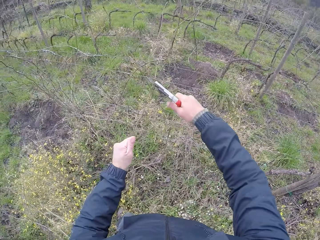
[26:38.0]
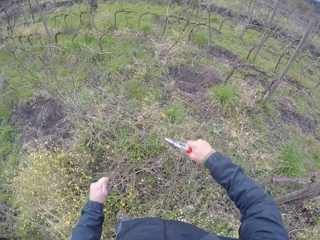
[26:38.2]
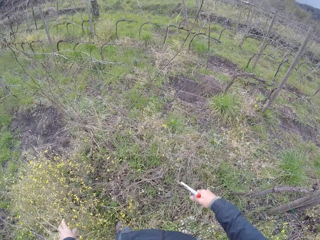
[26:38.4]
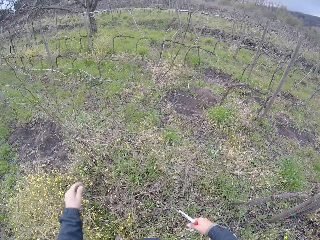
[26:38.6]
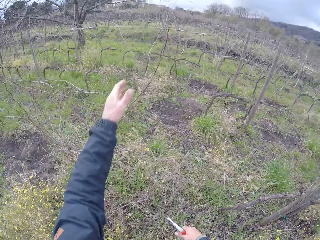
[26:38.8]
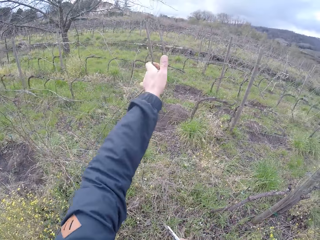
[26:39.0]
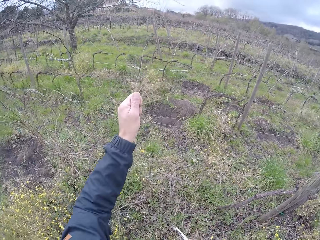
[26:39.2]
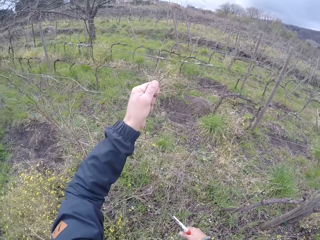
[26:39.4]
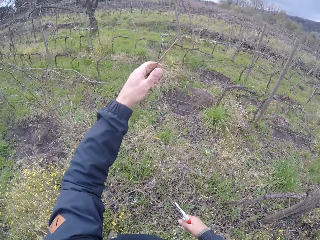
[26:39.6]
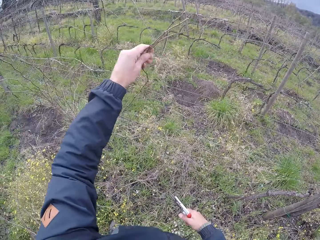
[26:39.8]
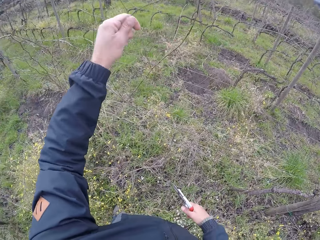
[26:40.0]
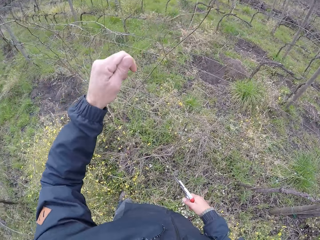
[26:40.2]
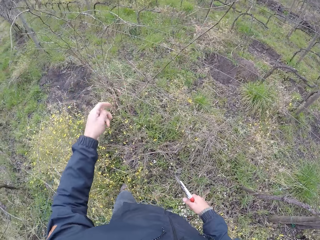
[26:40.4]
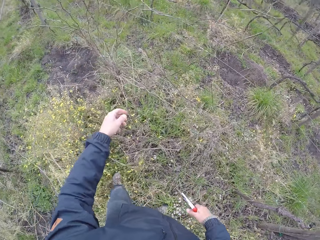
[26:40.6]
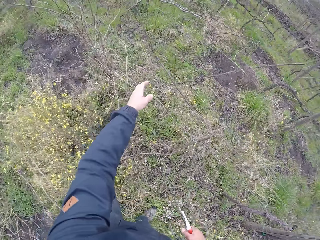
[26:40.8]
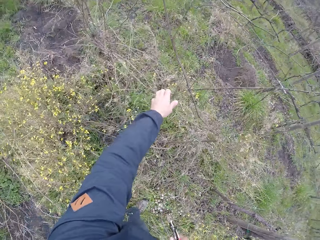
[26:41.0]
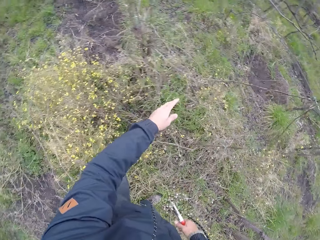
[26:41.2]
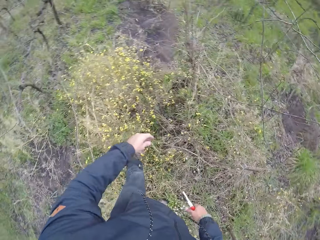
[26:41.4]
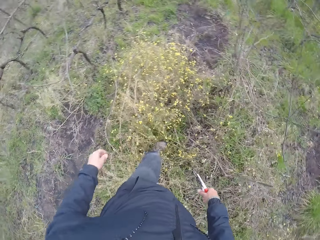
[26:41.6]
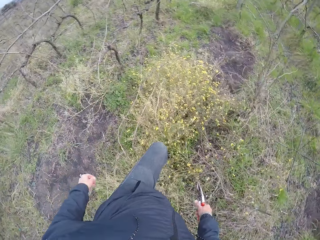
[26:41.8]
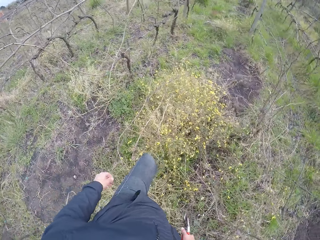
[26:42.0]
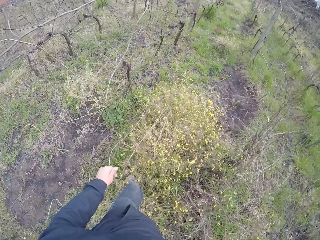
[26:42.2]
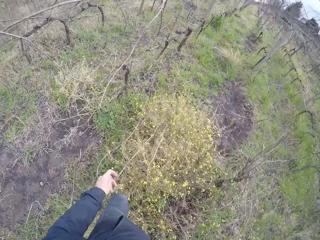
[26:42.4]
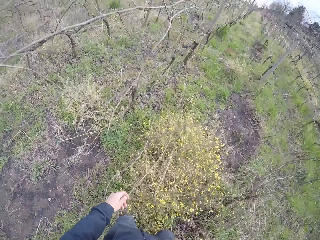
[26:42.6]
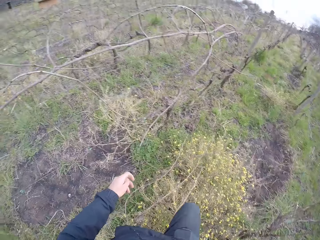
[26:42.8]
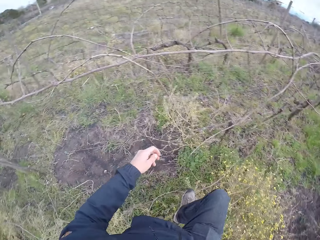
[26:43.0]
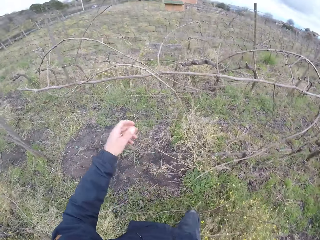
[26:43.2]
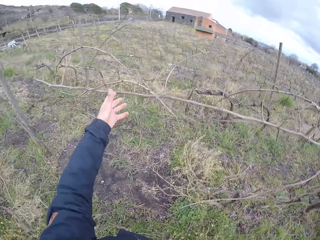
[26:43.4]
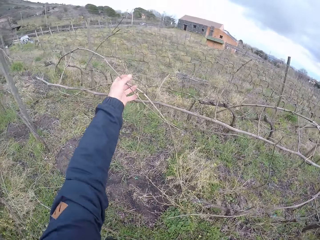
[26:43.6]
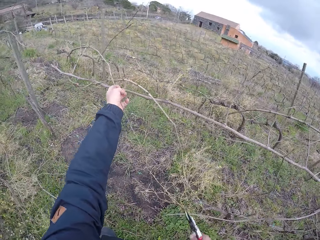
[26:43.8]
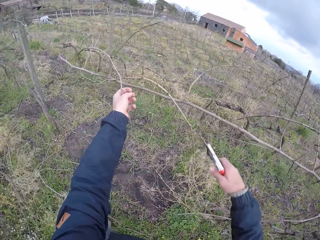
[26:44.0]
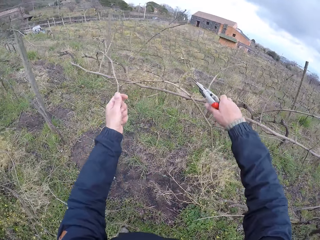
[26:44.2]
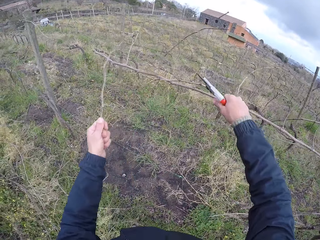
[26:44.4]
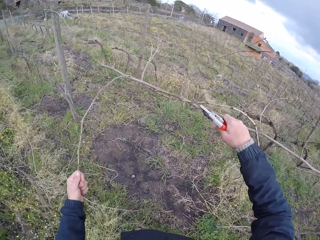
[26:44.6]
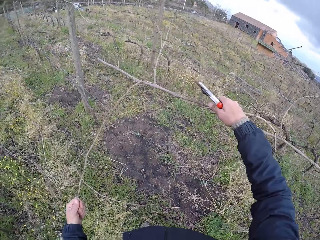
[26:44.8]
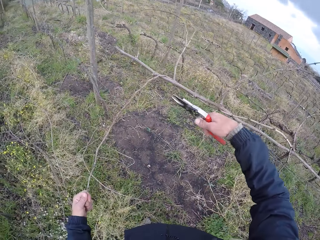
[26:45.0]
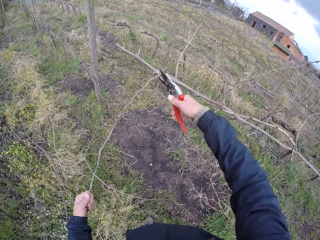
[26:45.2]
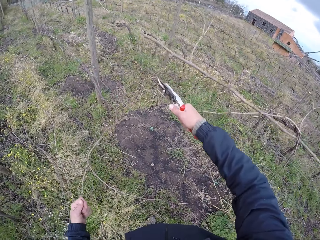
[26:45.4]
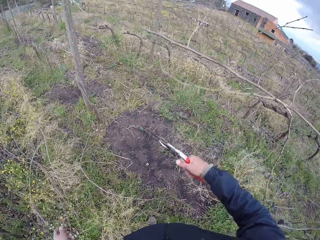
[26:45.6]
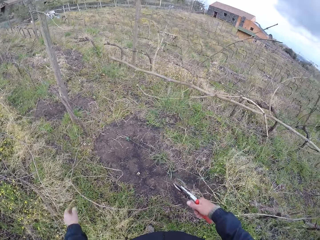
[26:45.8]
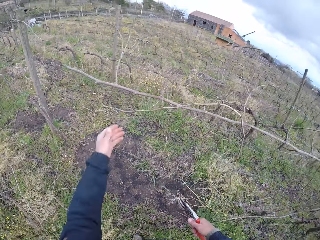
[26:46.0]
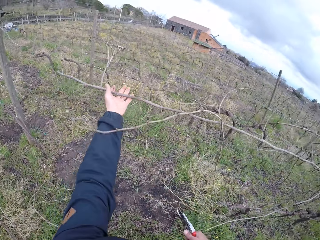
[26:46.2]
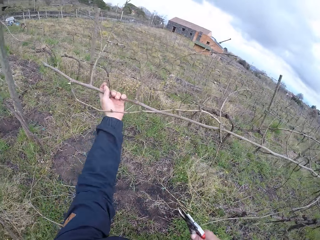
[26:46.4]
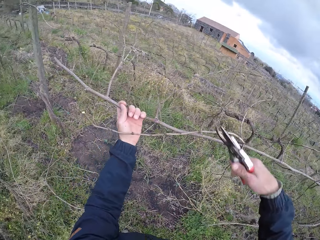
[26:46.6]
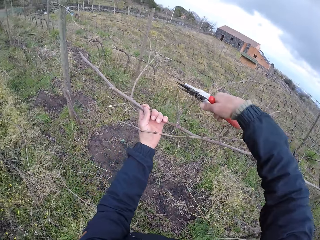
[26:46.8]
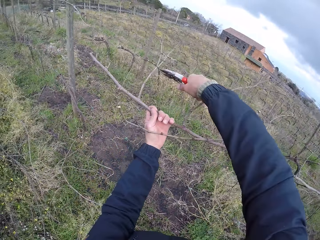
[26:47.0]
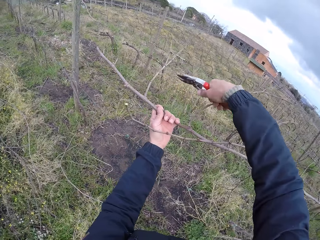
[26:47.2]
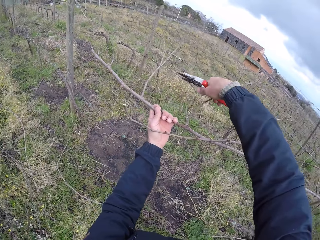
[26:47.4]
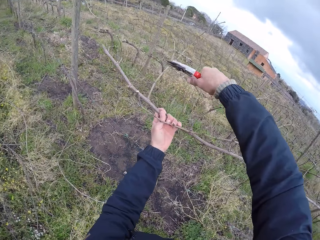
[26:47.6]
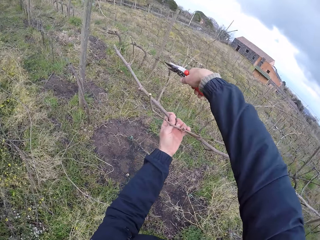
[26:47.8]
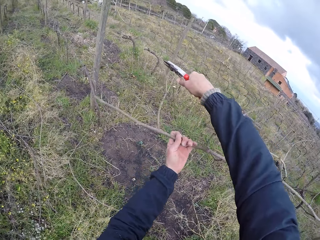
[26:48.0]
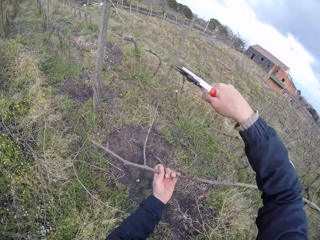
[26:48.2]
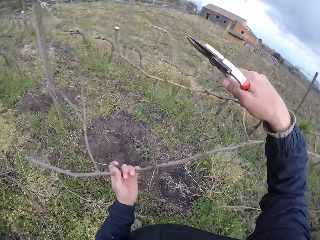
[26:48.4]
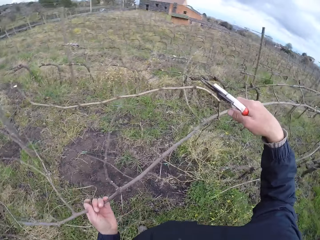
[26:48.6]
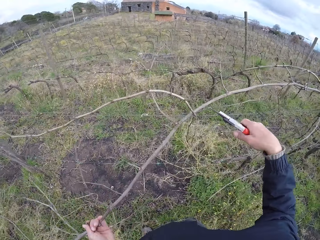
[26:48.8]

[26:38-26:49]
The camera wearer cuts the stick on the barb wire with the side cutter in his right hand. He drops the stick on the ground with his left hand. He pulls a stick from the barb wire with his left hand. He does so again. He holds a stick on the barb wire with his left hand. He cuts the stick on the barb wire with the side cutter in his right hand. He drops the stick on the ground with his left hand. He holds a stick on the barb wire with his left hand. He cuts the stick on the barb wire with the side cutter in his right hand.

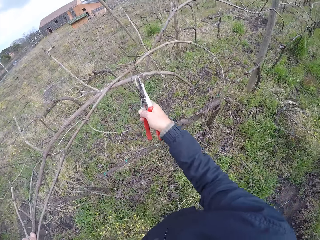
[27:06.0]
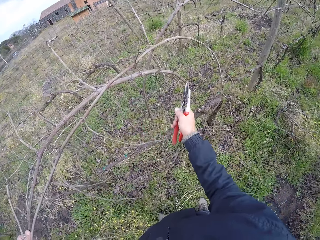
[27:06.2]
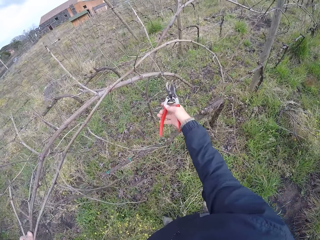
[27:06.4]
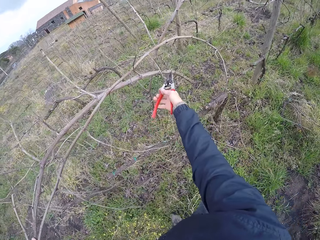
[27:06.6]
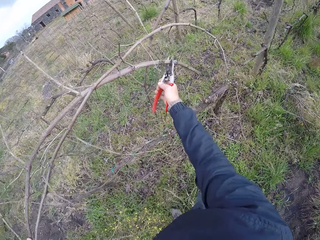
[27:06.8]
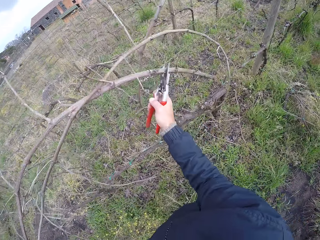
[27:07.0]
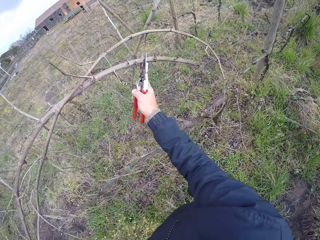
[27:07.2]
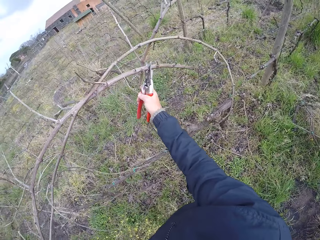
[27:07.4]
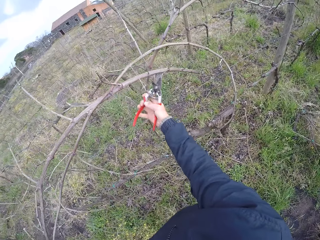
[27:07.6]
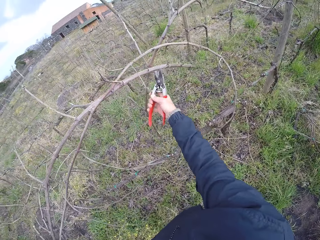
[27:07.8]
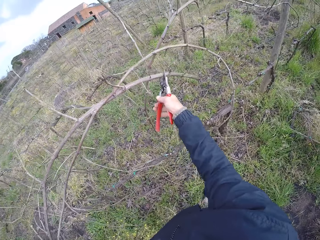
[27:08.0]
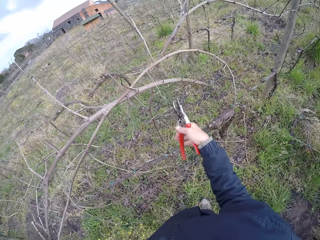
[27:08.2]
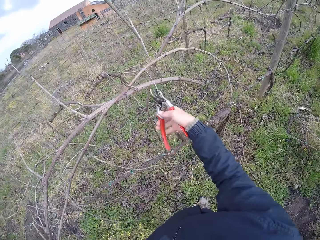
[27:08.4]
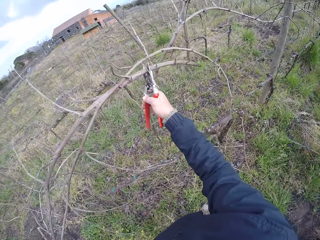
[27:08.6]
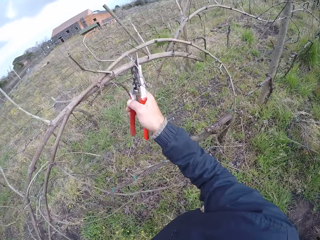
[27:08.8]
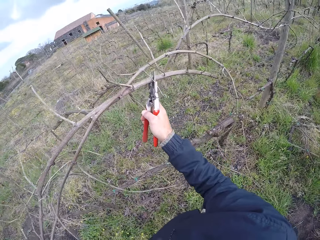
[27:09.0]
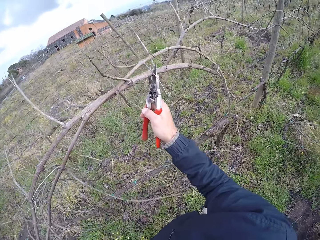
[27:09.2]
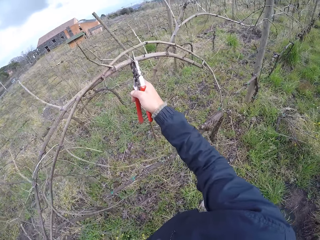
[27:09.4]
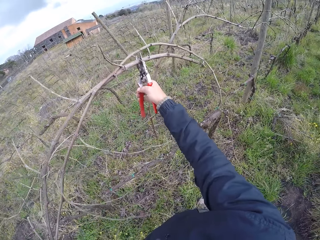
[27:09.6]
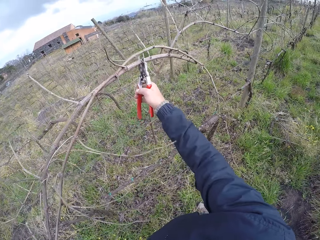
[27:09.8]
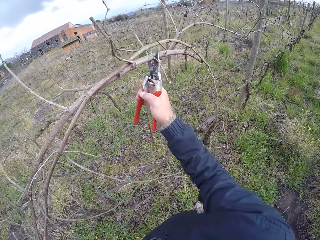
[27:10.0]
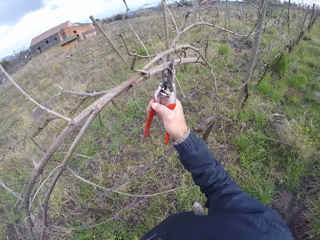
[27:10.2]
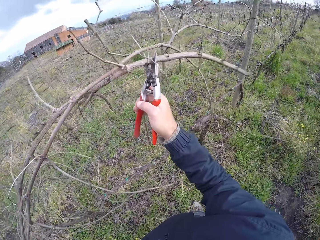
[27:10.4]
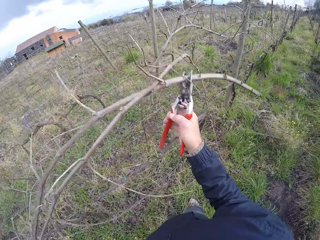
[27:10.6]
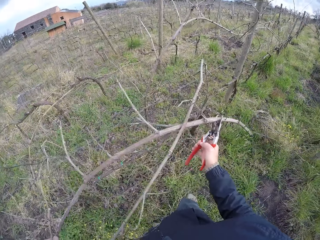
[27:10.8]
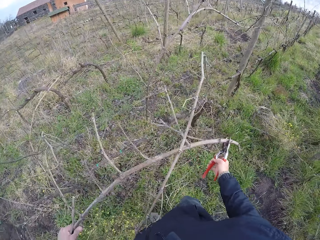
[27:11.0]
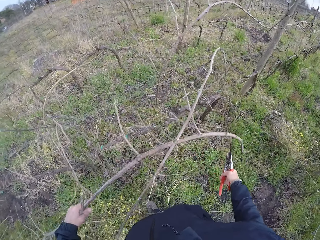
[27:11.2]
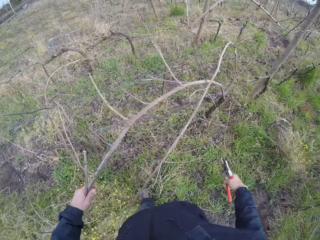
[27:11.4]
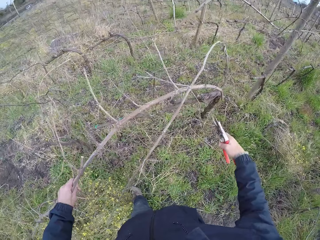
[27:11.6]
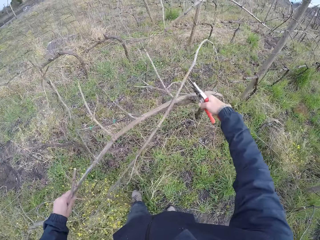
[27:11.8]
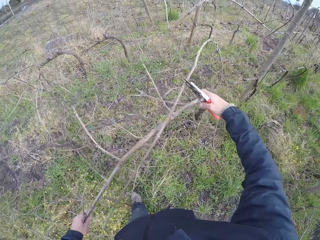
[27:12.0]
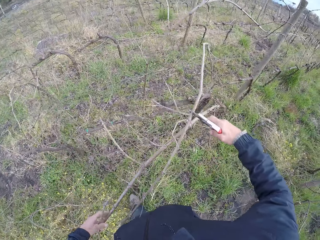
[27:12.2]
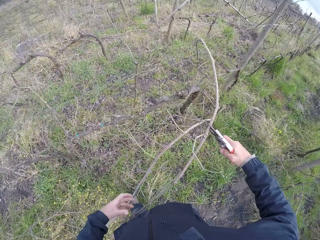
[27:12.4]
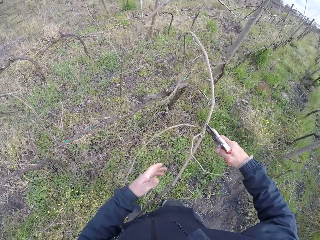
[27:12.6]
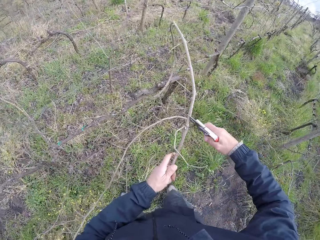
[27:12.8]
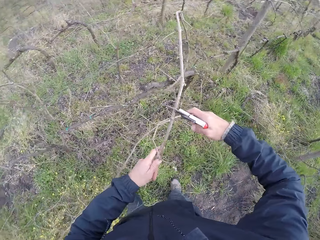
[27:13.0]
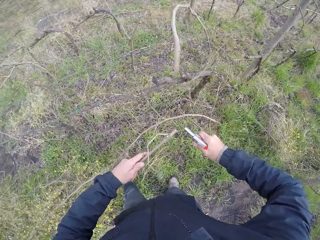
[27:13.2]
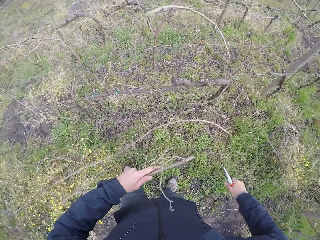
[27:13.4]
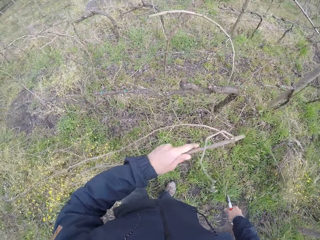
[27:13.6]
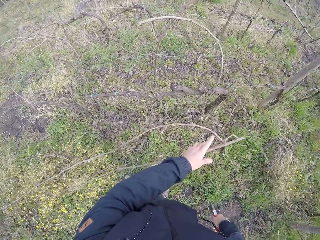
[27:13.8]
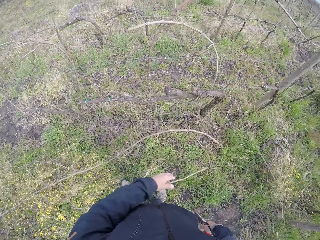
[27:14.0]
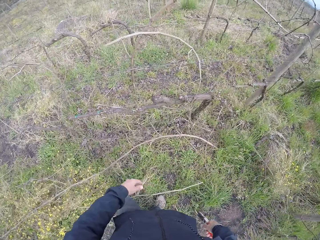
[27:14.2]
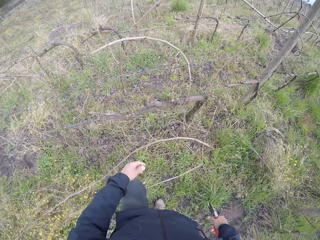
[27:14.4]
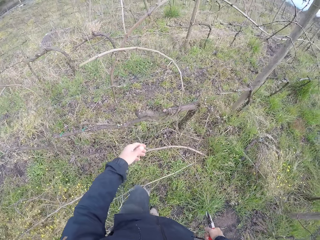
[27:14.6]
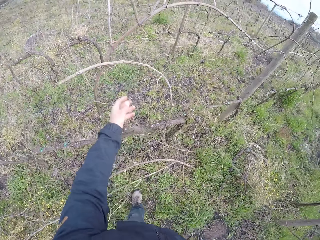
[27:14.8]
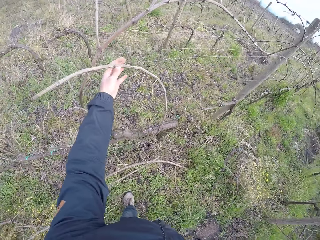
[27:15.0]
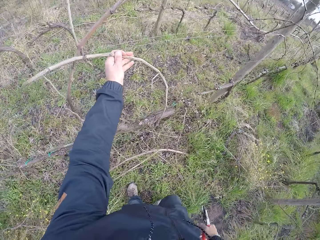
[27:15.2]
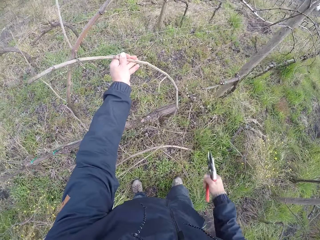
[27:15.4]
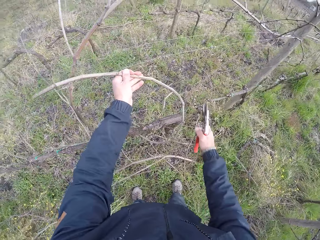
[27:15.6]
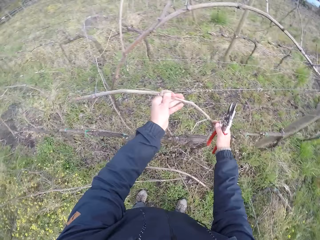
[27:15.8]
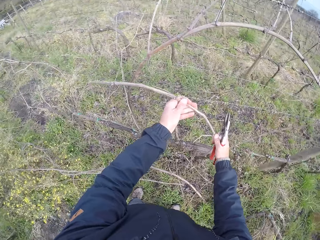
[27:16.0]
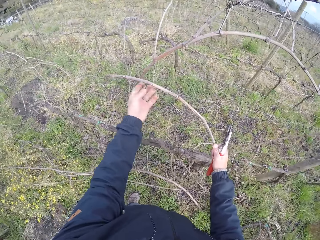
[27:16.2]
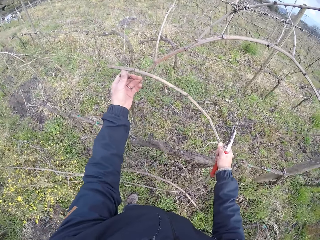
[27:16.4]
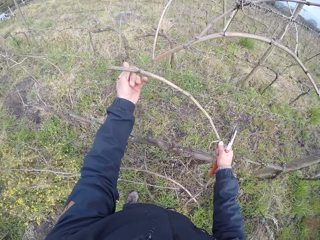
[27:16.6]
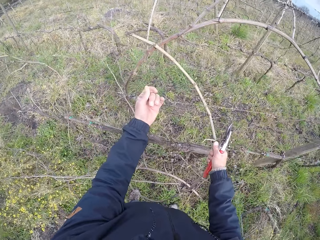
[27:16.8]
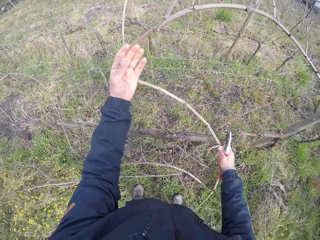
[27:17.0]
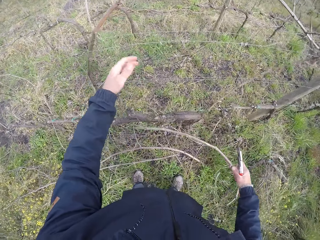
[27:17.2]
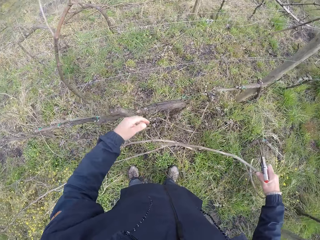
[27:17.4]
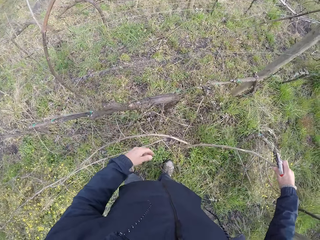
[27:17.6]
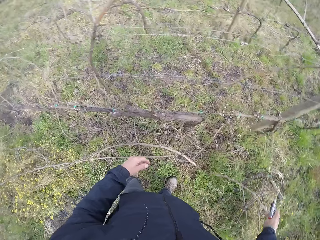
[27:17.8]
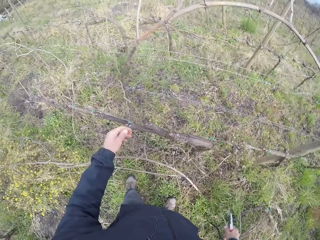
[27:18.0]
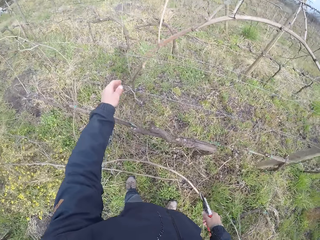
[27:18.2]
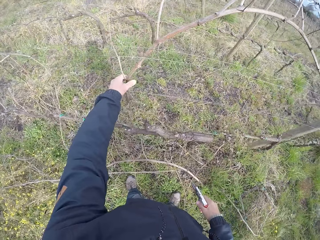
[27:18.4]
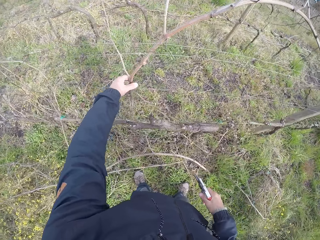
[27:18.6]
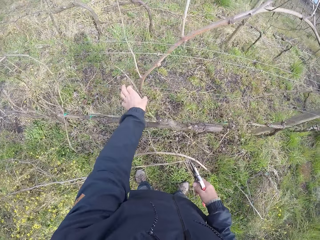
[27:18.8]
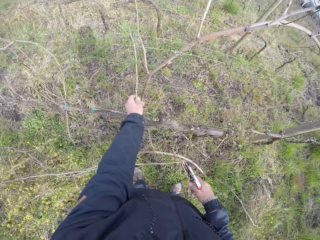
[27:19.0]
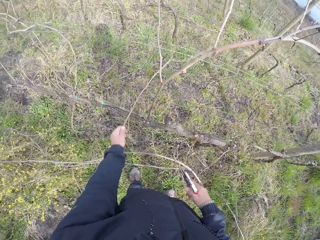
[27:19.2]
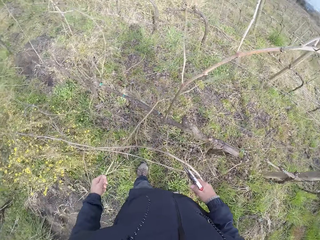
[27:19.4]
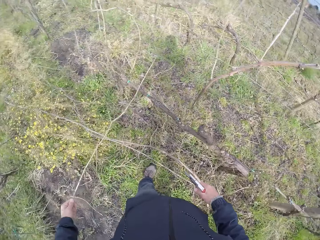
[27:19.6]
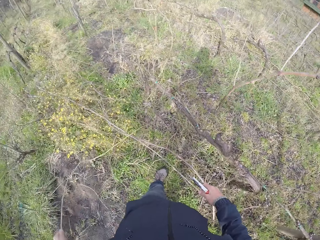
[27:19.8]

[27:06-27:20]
The camera wearer pulls the stick with the side cutter in his right hand. He clips the stick with the side cutter in his right hand. He drops the stick on the ground with his left hand. He holds the stick on the barbed wire with his left hand. He cuts the stick with the side cutter in his right hand. He drops the stick on the ground with his left hand. He throws the sticks on the ground. He touches a branch with his left hand. He holds the branch with his right hand. He pulls the branch on a fence with his left hand. He pulls the branch with his left hand.
